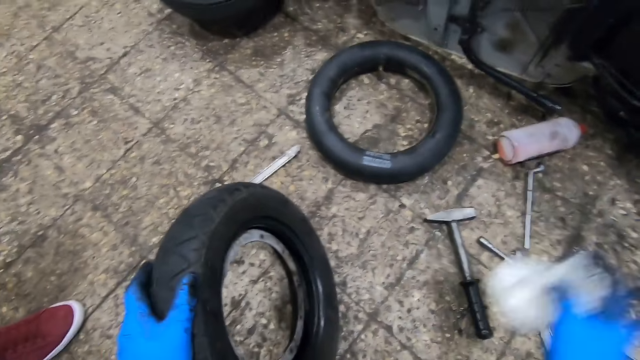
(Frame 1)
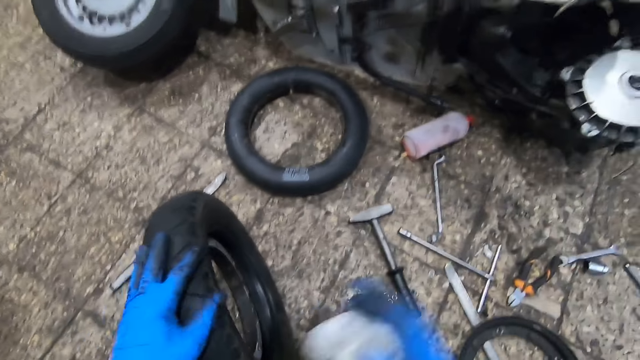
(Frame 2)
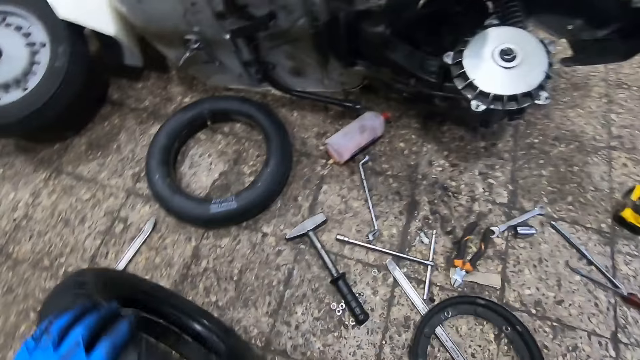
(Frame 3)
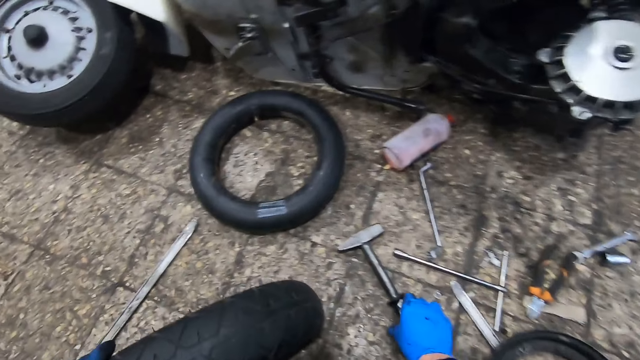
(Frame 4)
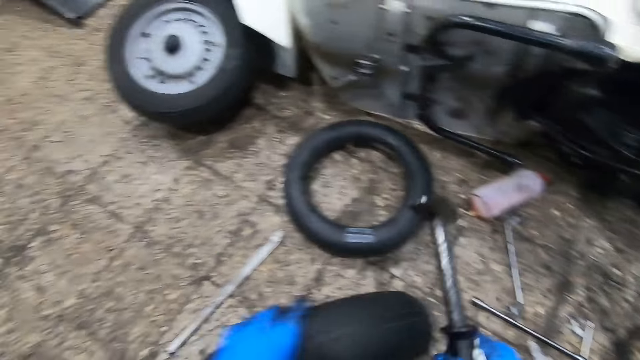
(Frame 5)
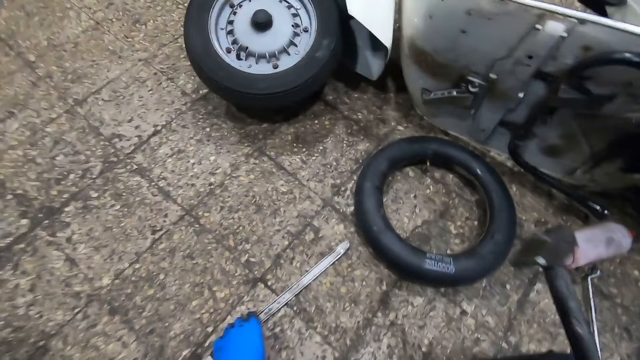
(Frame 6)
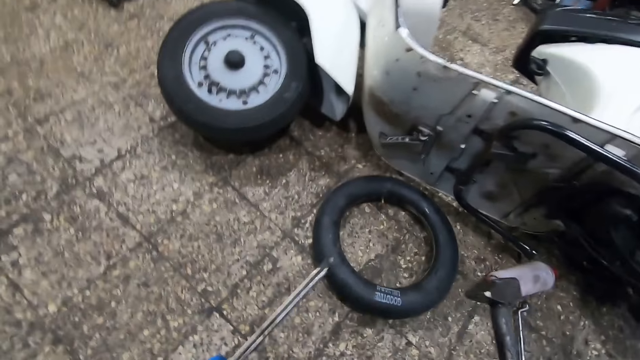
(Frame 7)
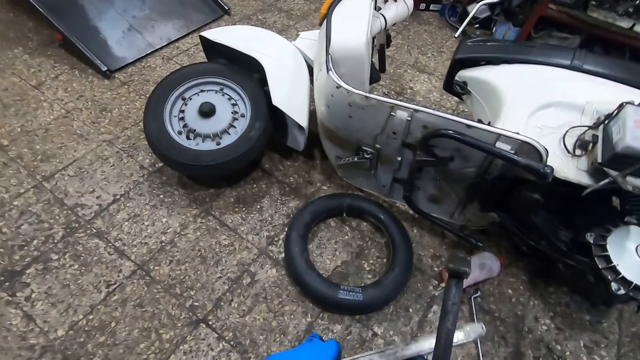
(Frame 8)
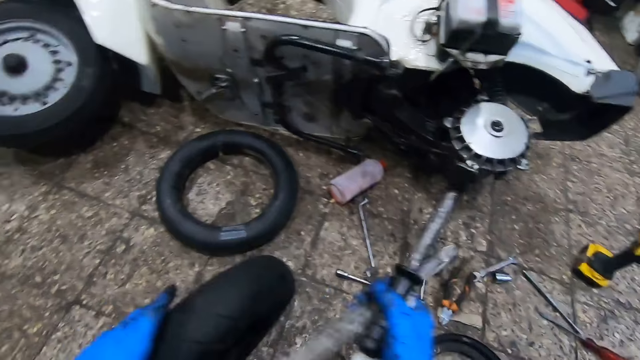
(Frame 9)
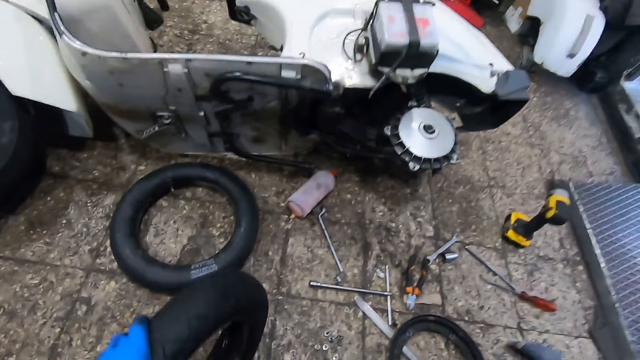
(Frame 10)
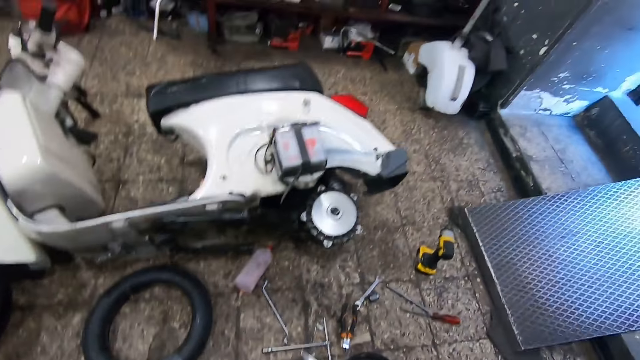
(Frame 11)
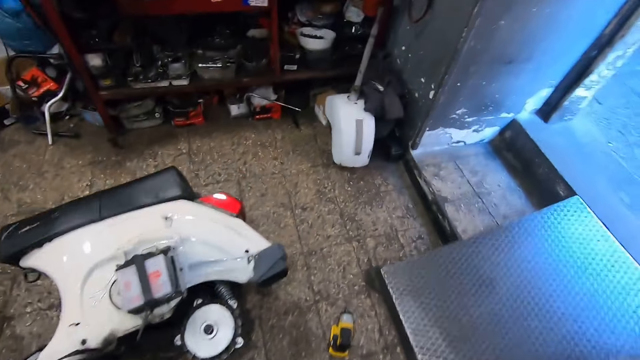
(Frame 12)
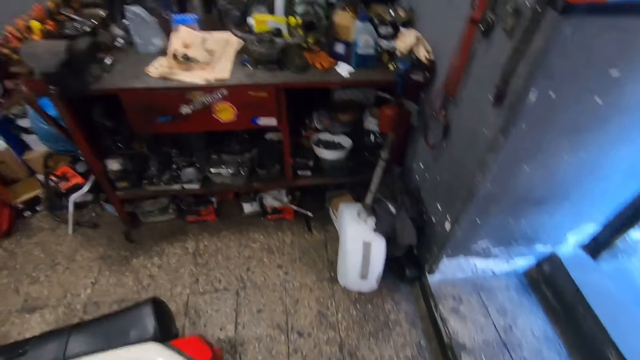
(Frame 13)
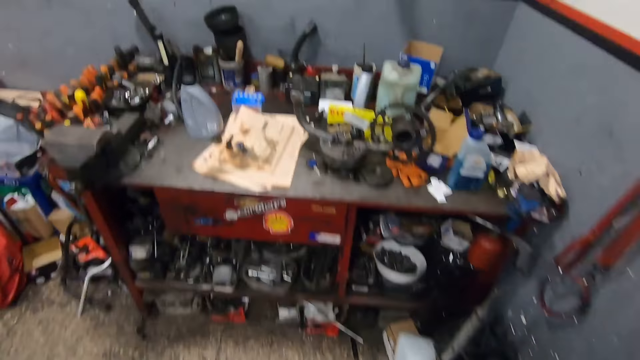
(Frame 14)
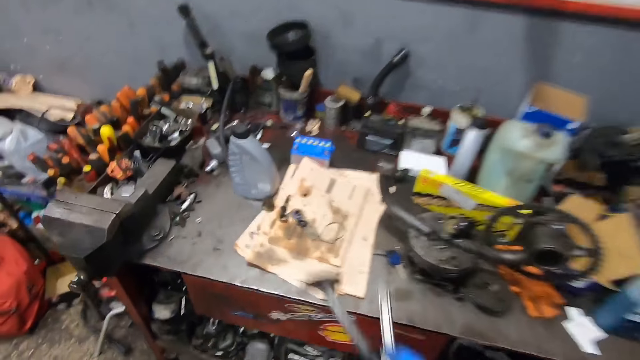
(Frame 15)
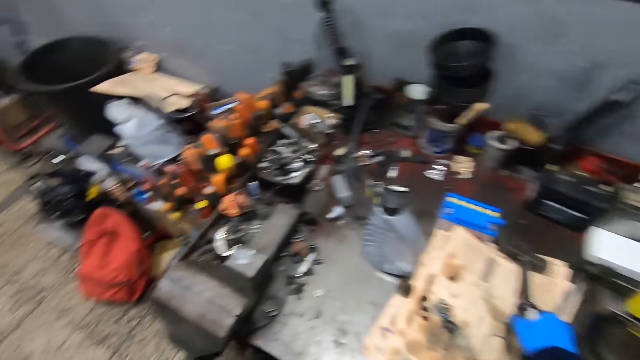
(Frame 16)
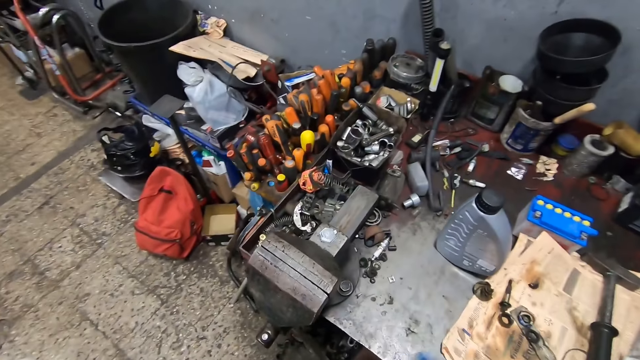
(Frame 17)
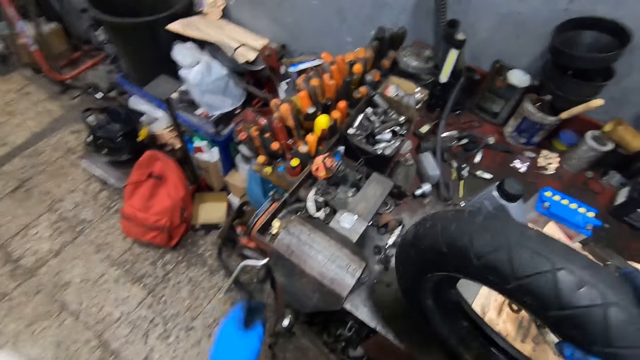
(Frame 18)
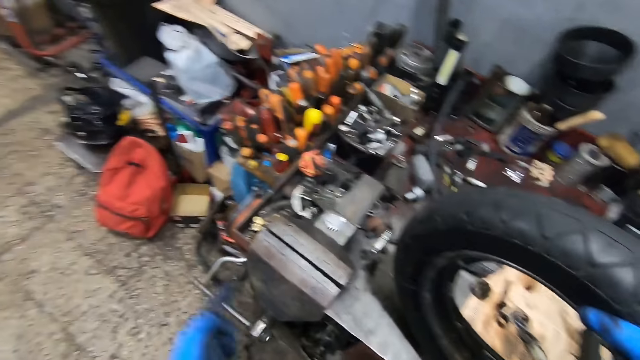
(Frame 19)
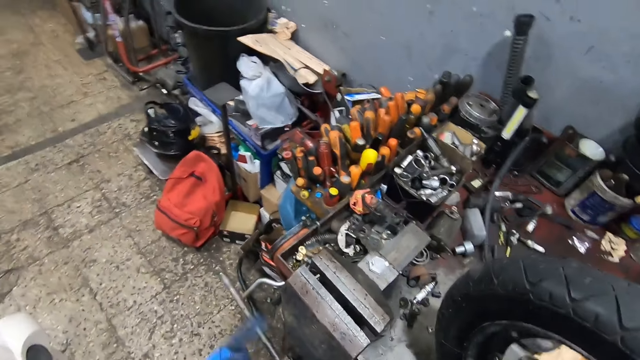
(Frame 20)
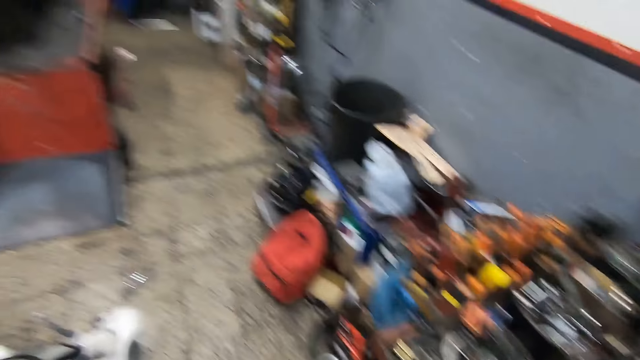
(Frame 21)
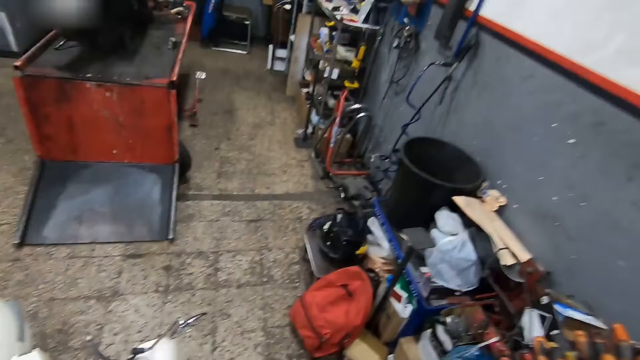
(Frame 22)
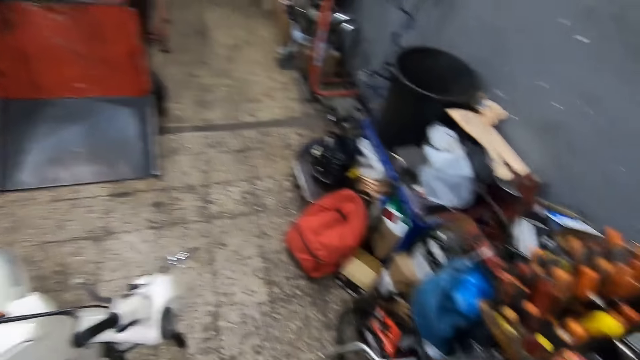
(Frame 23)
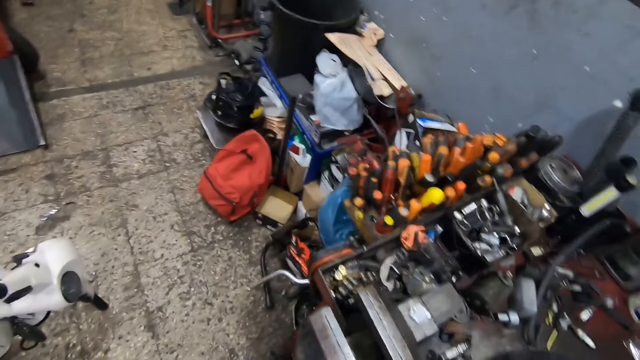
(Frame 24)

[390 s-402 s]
The camera wearer picks up the hammer from the floor with his right hand. He picks up the iron or chisel from the floor with his left hand. He passes the iron from his left hand to his right hand. He walks around the workshop. He places the hammer and the iron on a work table. He passes the tire from his left hand to his right hand, and places the tire on the table. He rolls the lever of a gear machine with his left hand. He opens the bench vise.

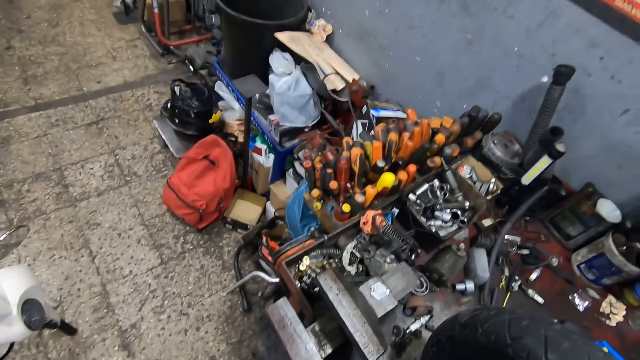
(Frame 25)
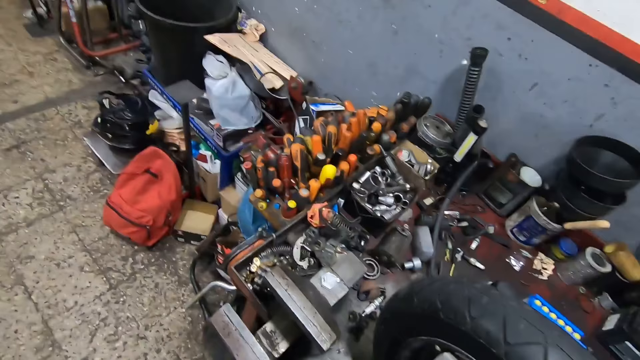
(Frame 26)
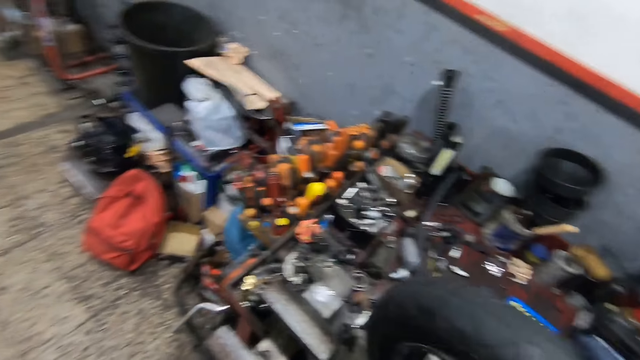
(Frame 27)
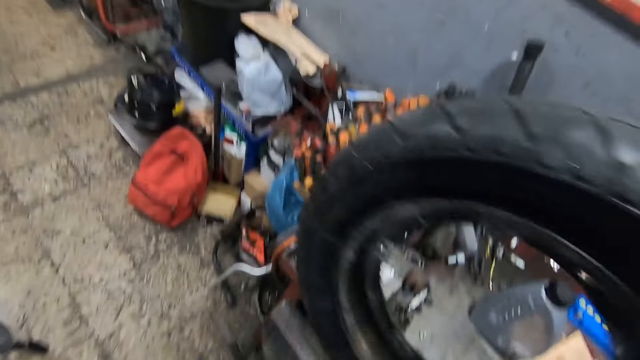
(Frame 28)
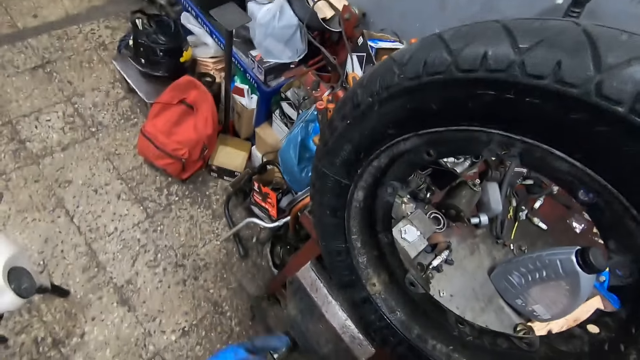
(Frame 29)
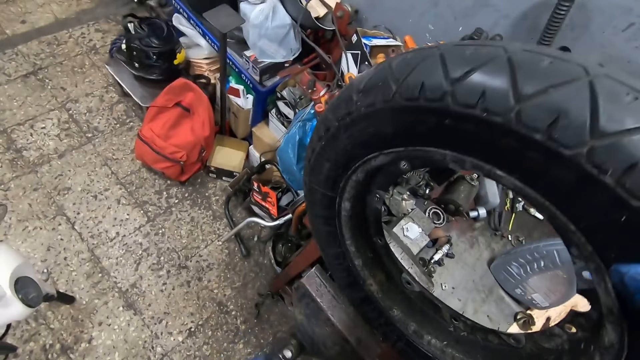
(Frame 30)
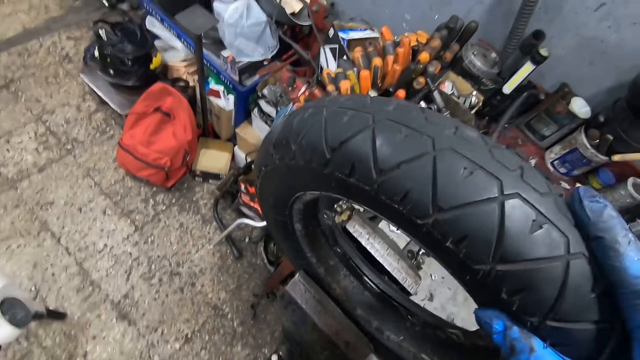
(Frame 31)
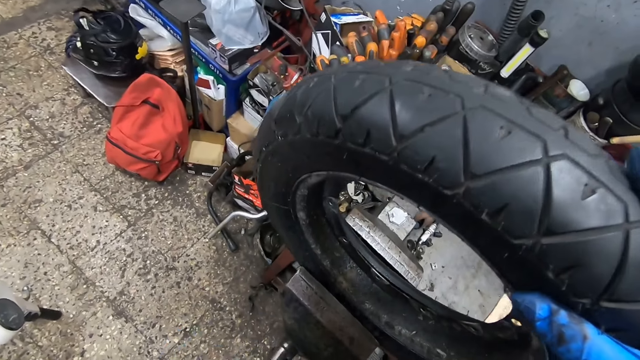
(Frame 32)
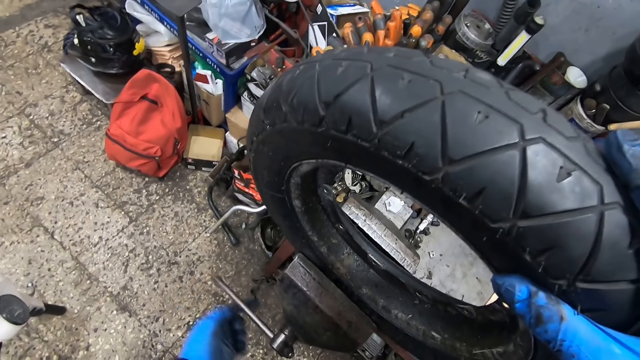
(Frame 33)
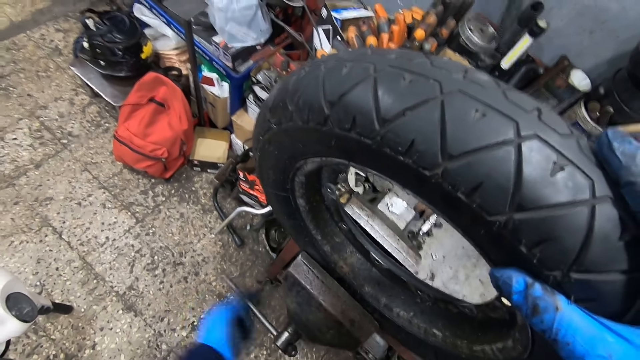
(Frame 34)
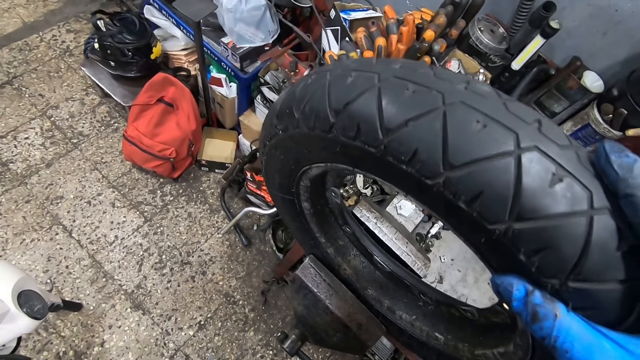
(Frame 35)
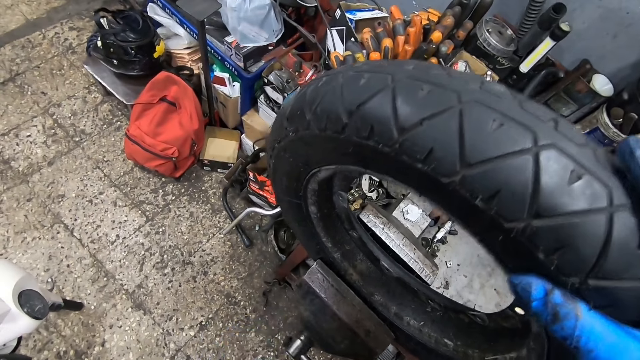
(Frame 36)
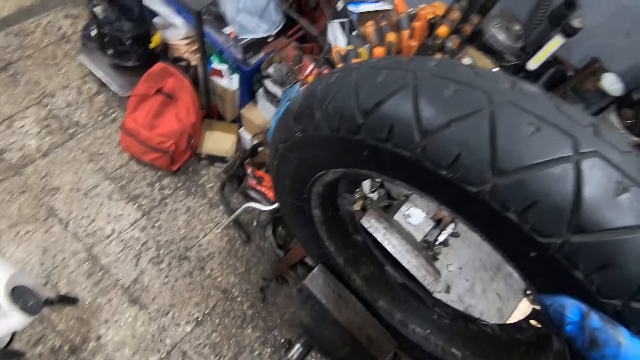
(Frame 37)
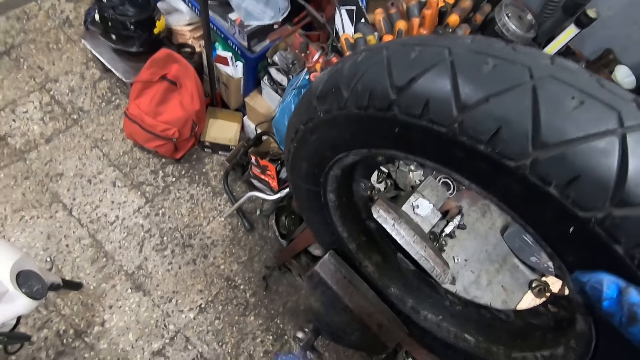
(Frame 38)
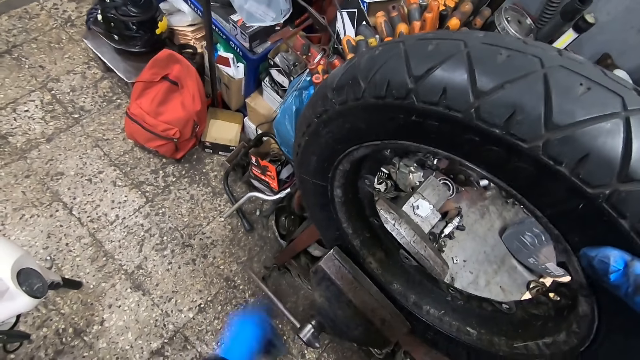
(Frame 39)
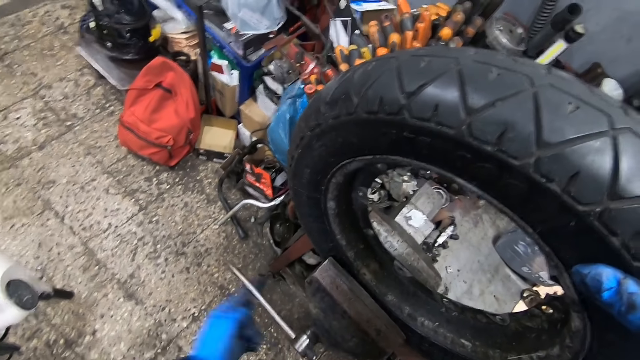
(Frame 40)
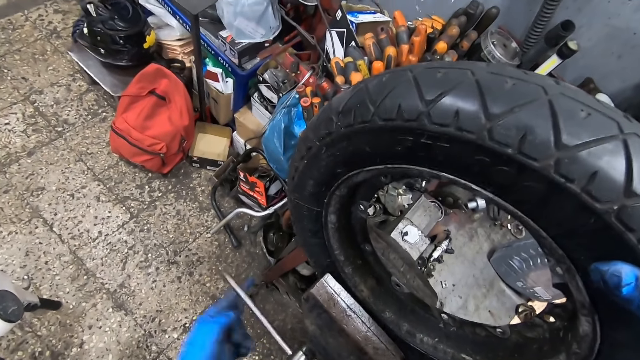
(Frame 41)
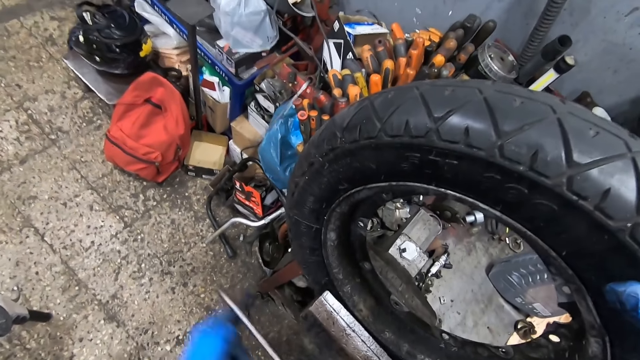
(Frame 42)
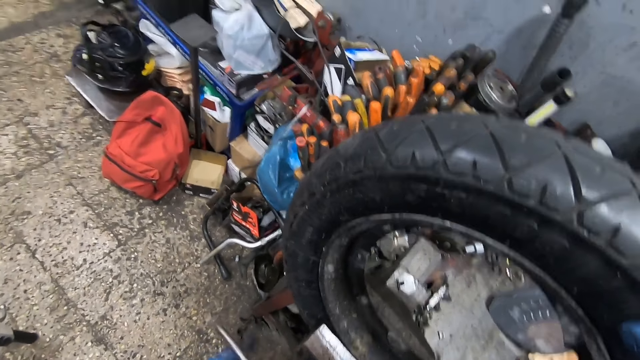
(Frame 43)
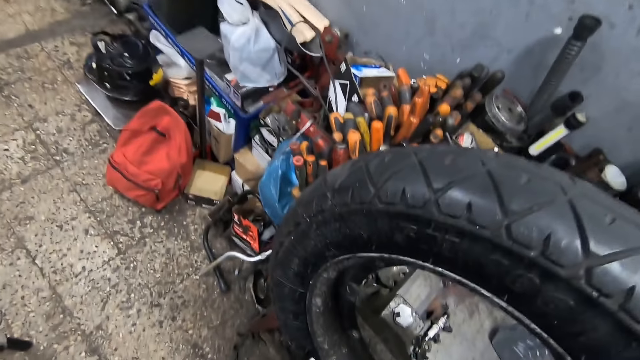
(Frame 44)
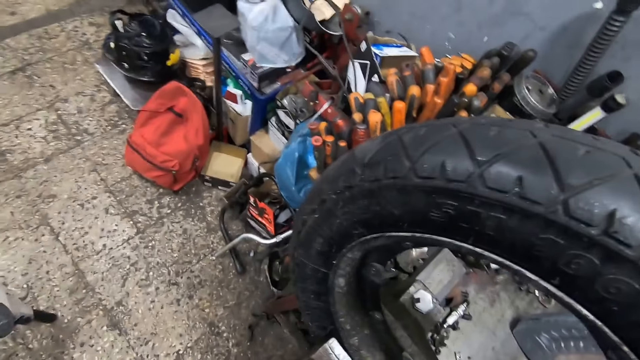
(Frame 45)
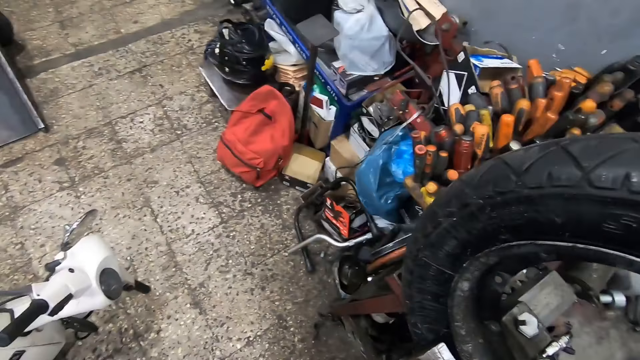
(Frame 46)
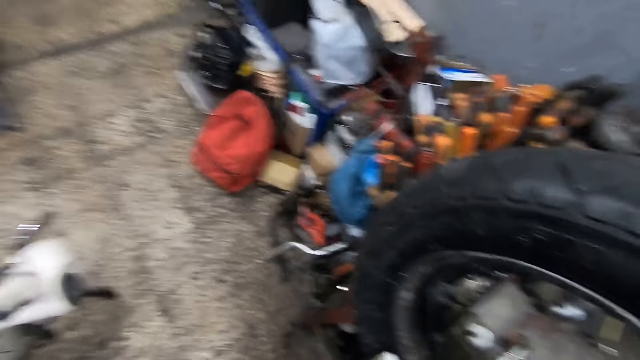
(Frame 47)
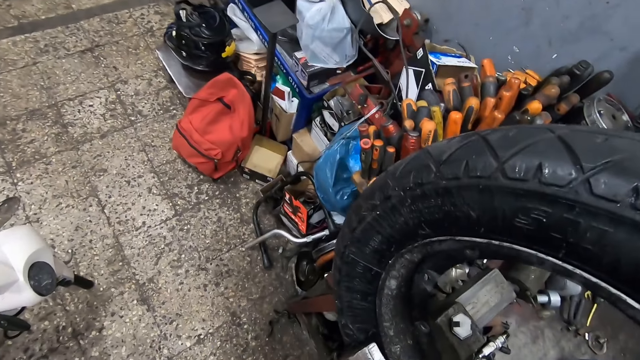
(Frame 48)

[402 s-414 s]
The camera wearer places the tire in the gear machine or bench vise. He rolls the lever of the gear machine with his left hand. He tightens the bench vise.
